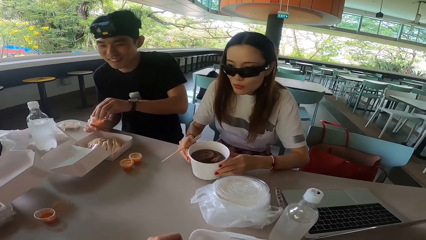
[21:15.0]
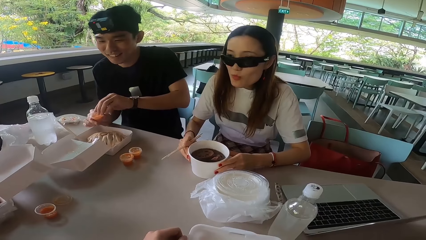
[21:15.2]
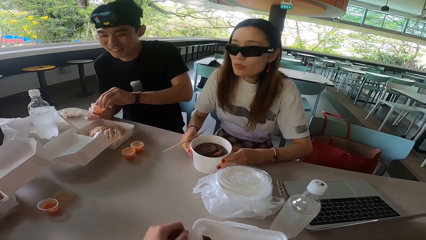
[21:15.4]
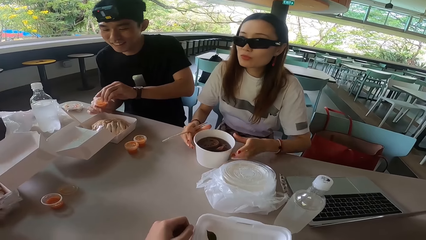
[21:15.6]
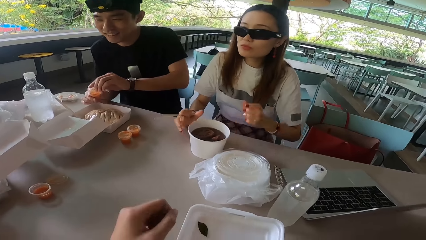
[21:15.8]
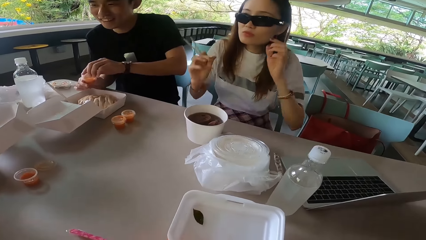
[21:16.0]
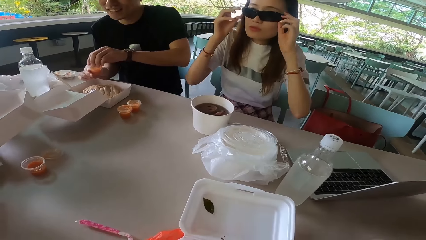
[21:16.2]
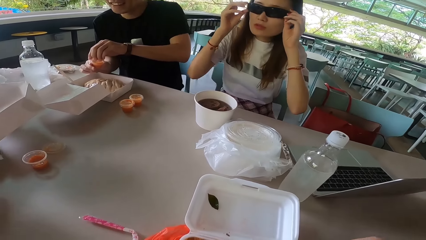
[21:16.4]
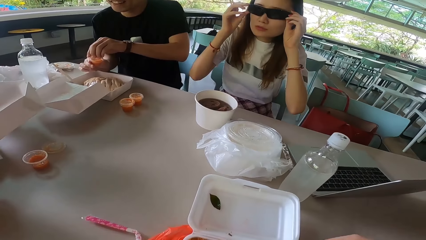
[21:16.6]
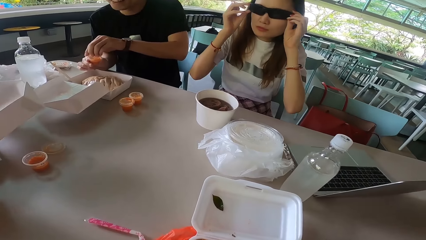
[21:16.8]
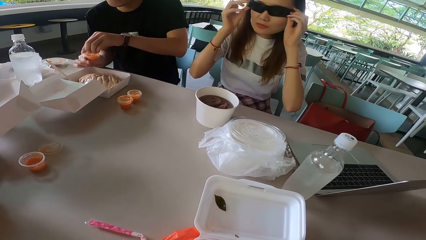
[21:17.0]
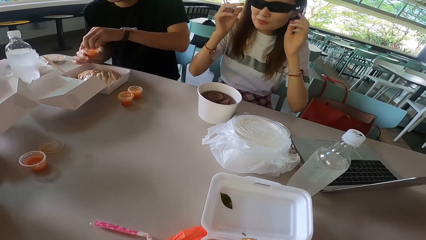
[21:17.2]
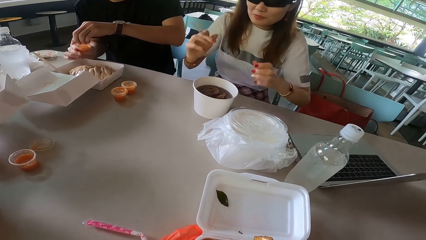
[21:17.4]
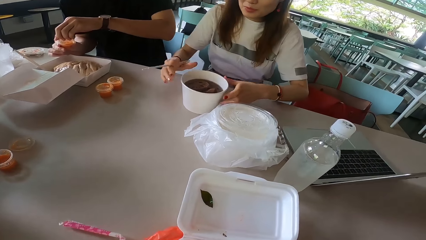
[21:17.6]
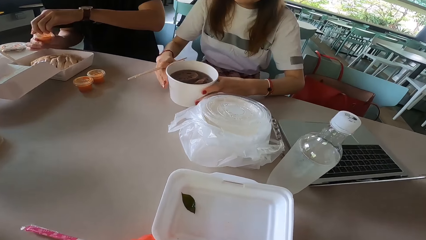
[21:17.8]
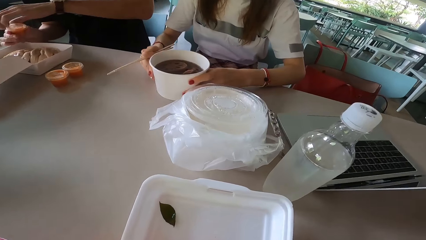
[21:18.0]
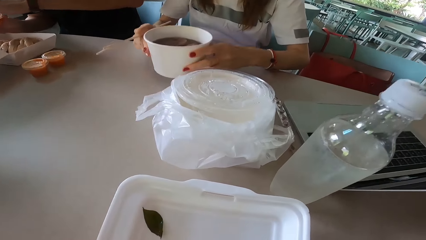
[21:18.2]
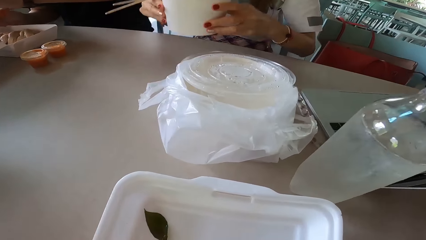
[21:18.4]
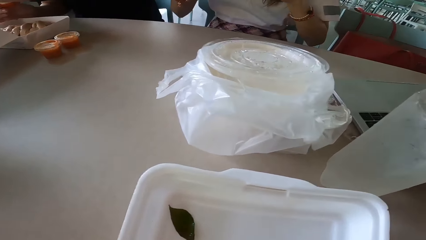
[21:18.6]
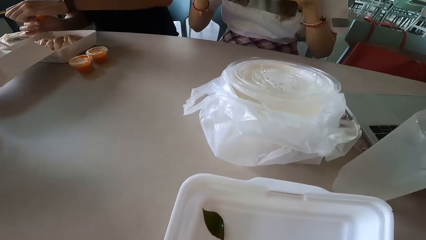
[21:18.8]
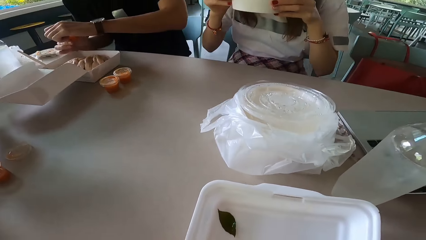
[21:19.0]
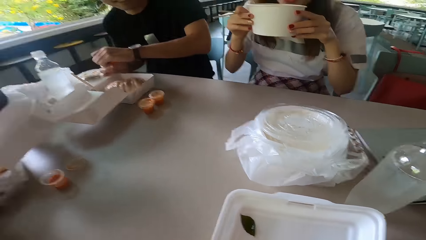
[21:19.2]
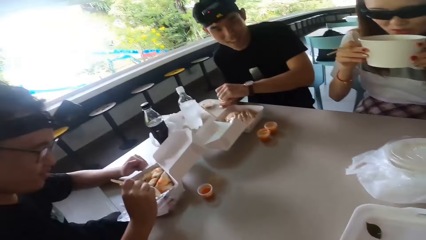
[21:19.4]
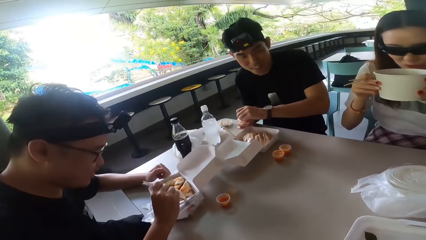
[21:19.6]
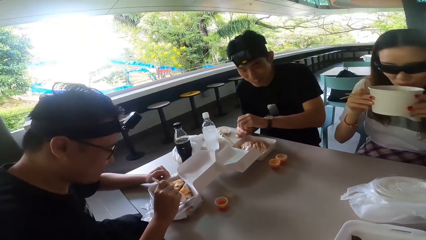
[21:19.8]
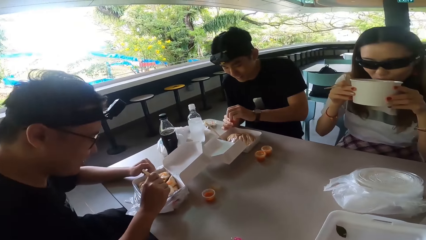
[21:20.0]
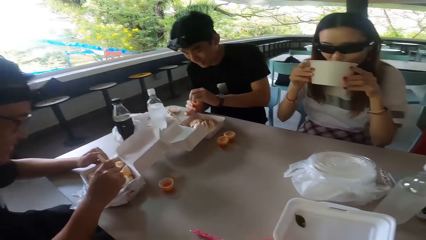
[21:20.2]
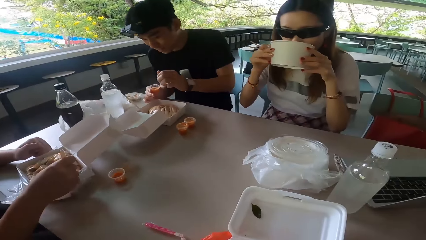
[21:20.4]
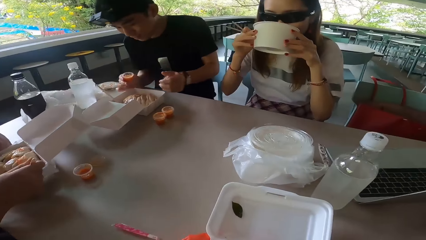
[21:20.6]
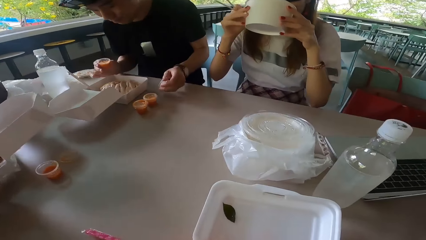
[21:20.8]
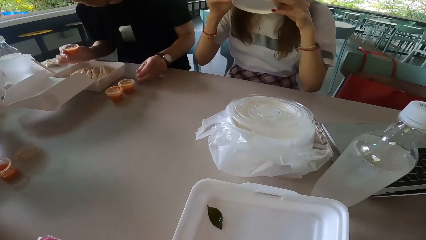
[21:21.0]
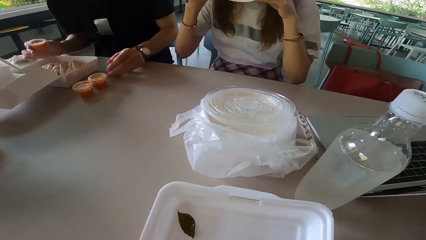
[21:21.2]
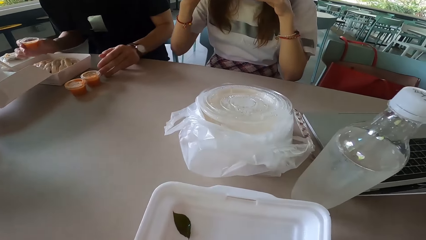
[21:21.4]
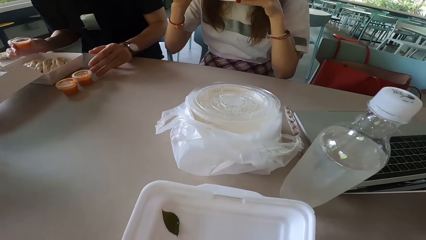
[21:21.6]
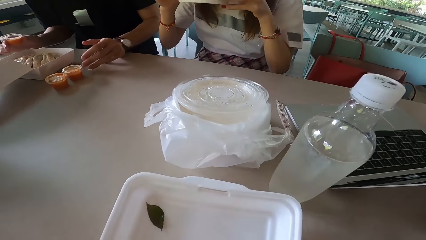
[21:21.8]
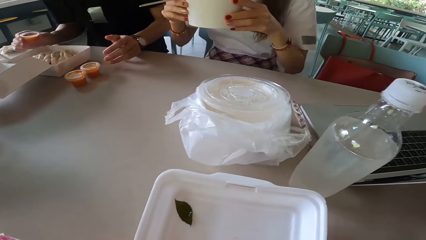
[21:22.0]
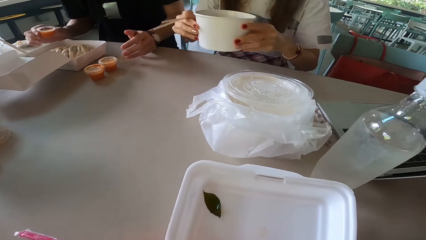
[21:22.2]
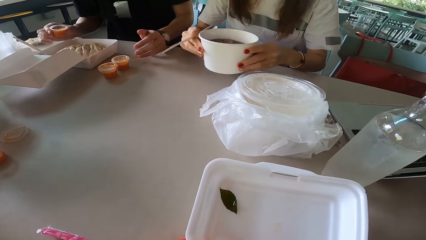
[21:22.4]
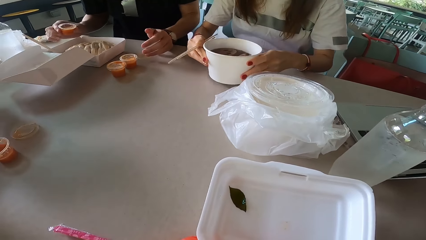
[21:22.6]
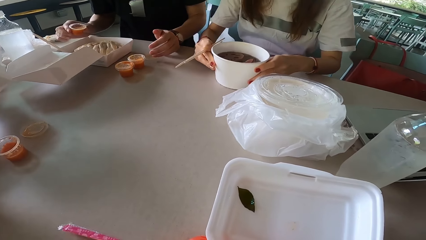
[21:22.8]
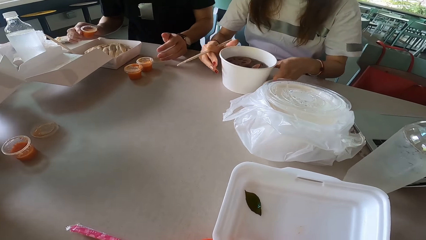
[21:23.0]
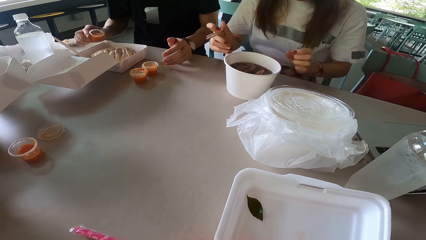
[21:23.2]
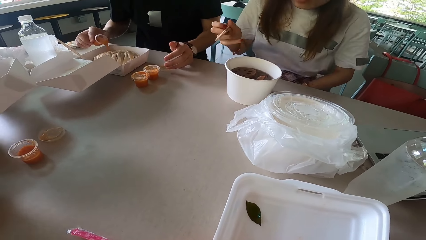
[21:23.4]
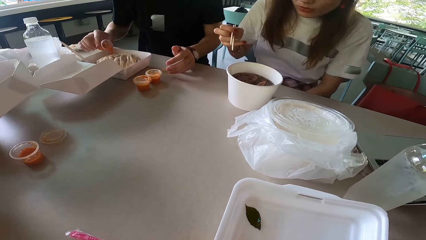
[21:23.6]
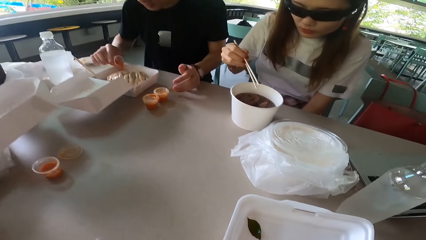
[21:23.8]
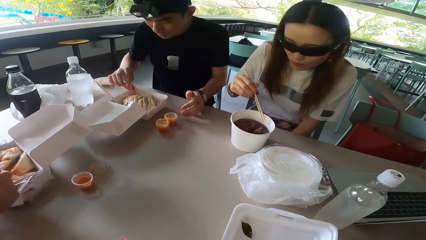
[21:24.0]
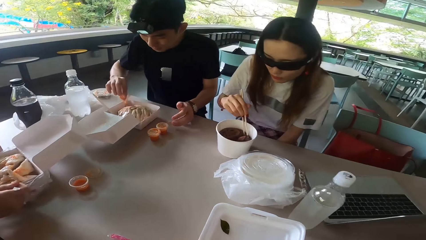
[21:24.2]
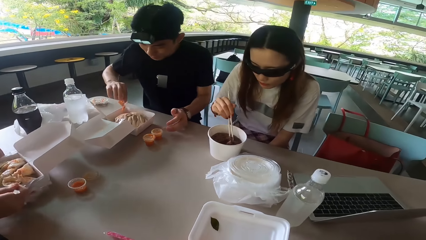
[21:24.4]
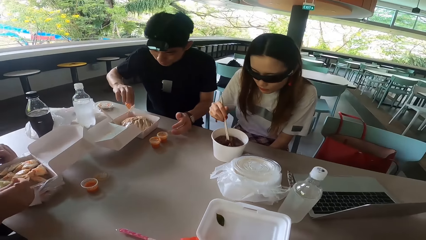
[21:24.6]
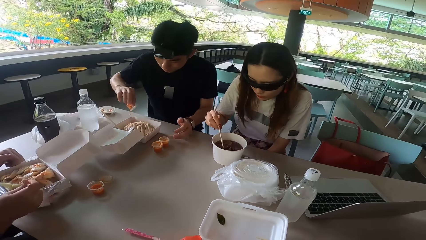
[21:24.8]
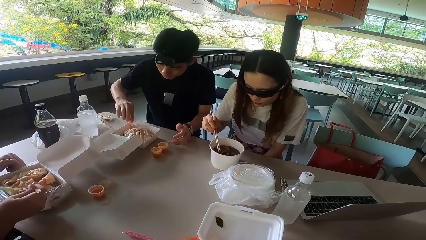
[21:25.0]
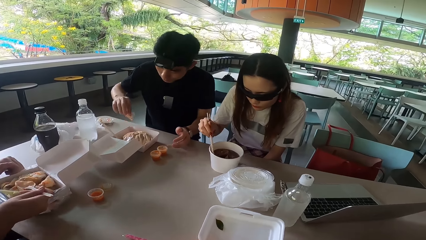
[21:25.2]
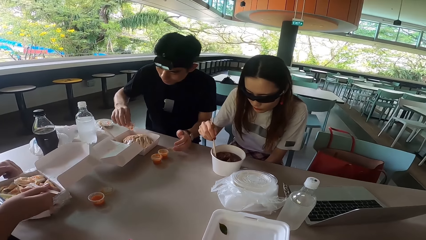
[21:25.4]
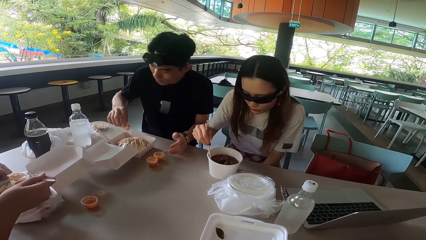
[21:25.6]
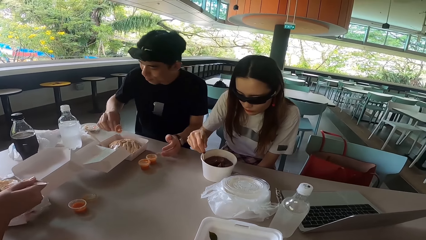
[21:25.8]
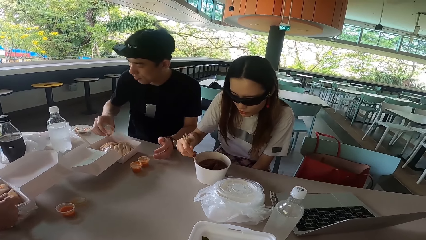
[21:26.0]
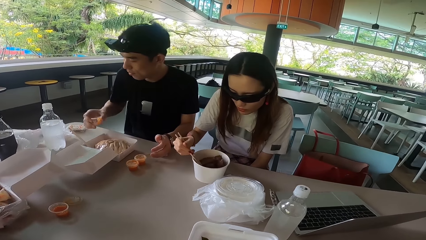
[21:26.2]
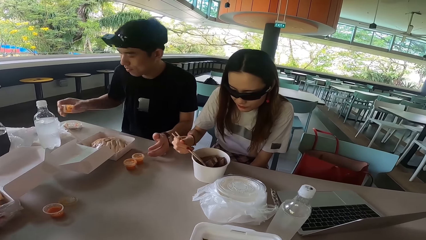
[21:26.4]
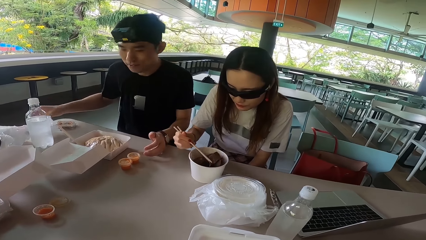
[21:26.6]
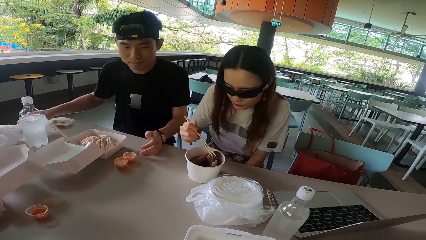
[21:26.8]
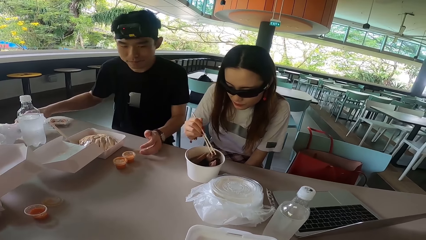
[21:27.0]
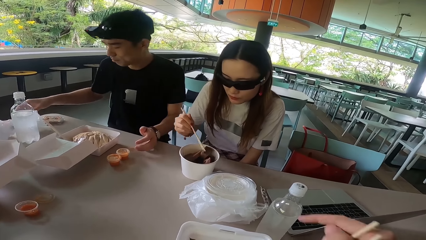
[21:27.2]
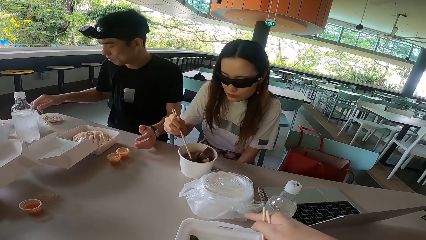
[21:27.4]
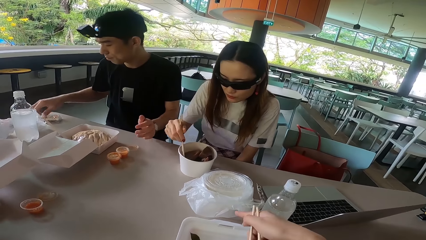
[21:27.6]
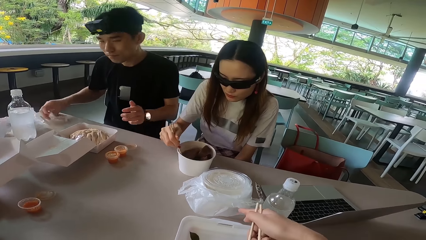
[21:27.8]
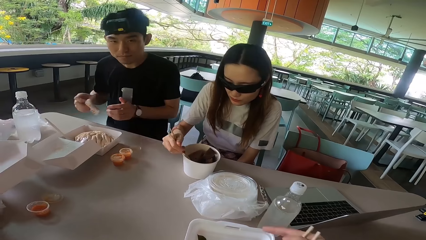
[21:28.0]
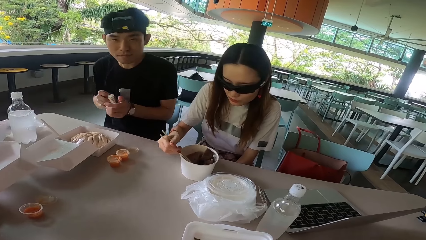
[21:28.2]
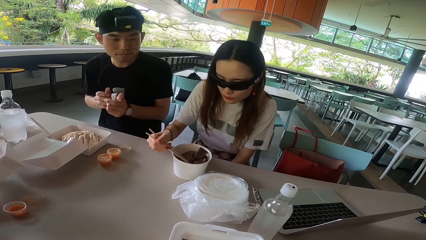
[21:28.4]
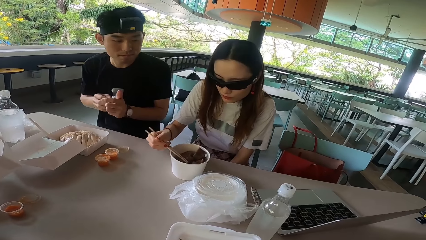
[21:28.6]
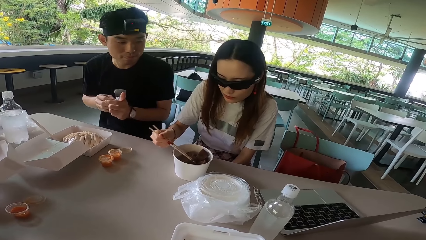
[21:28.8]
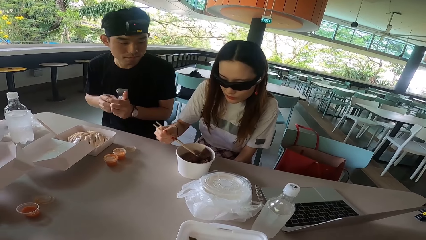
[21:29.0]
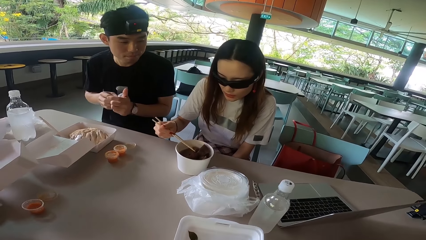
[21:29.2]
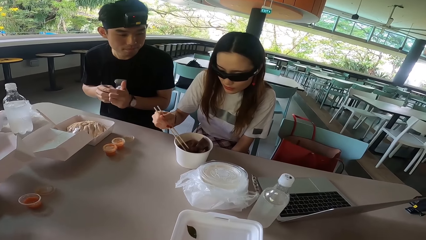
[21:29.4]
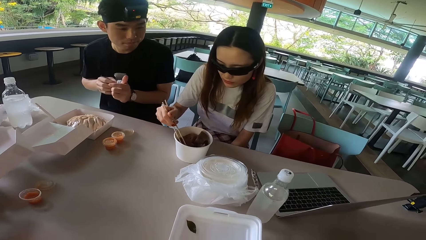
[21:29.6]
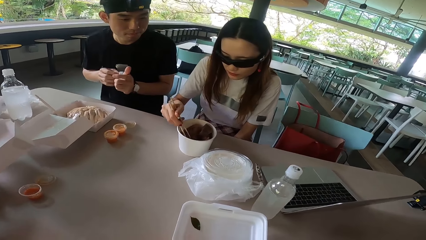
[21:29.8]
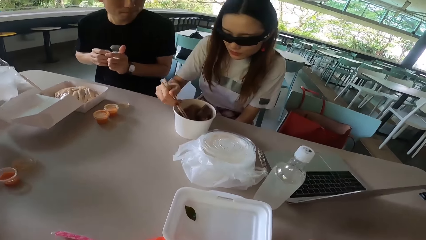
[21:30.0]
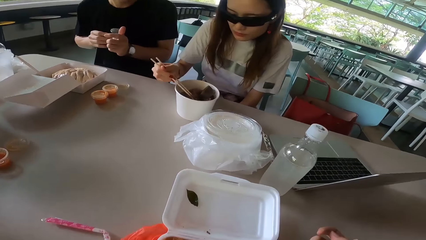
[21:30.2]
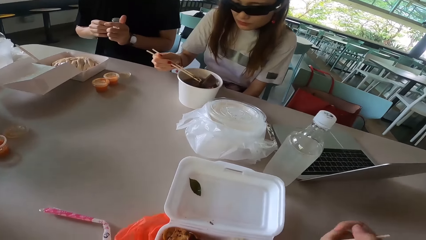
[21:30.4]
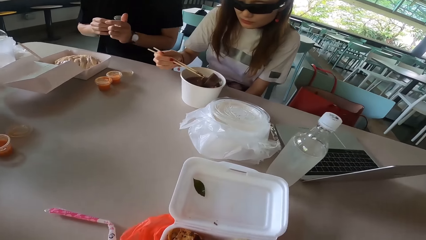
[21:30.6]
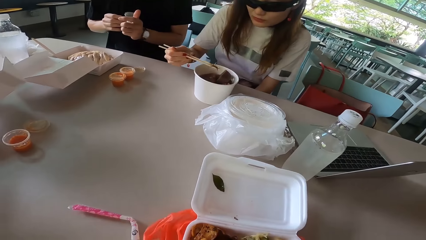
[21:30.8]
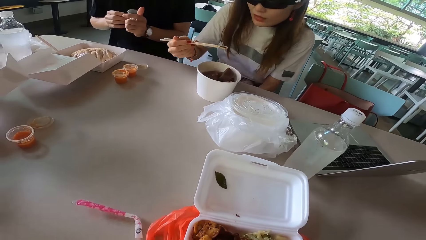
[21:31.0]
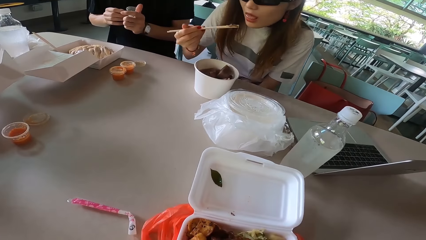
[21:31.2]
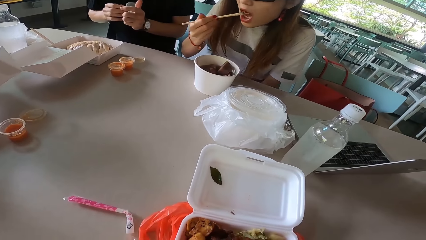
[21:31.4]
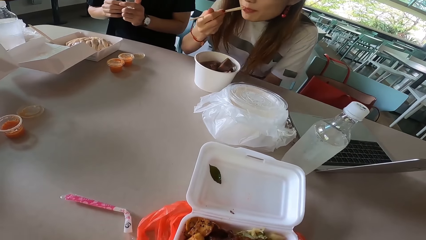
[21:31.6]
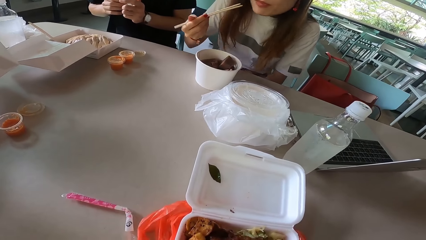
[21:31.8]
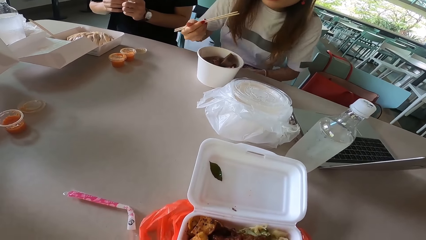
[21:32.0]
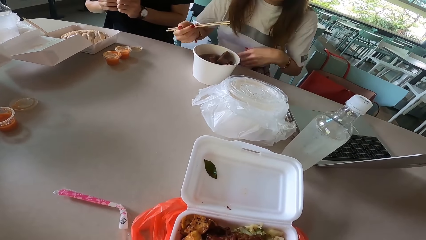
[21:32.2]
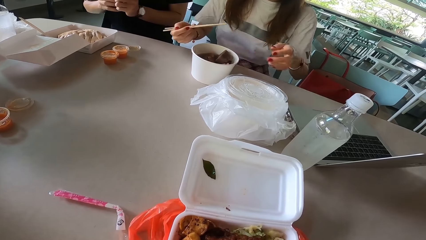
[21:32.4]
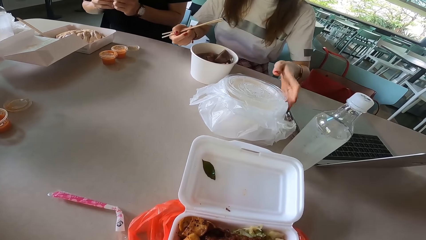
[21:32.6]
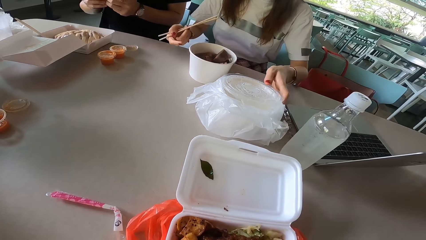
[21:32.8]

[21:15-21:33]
A woman puts the bowl on the table, adjusts the glasses, picks up the bowl and drinks the porridge. A man scoops food with a spoon. Another man puts the lid on the table. The woman puts the bowl on the table. The woman holds something with chopsticks. The first man eats the food. The other man puts the sauce on the food and puts the tin on the table. The camera wearer points at the container. They hold chopsticks. The other man picks up a serviette and holds the serviette with both hands. The woman holds something with chopsticks and eats the food.
